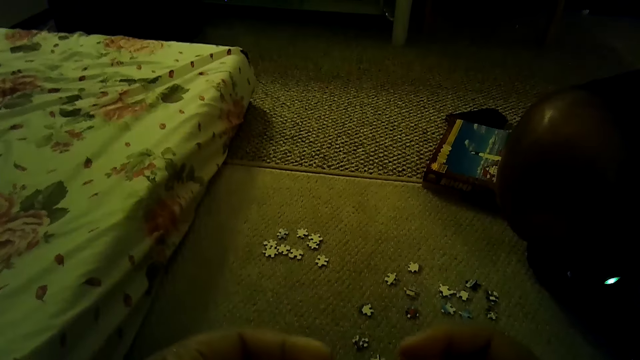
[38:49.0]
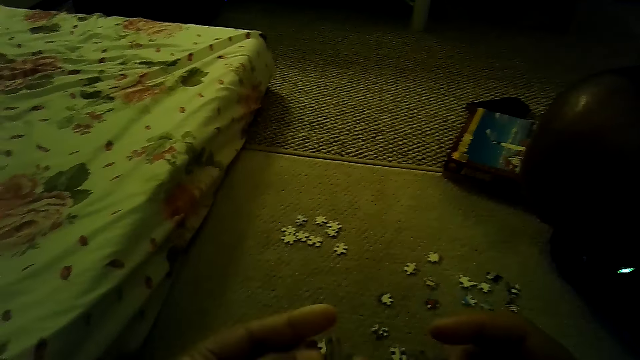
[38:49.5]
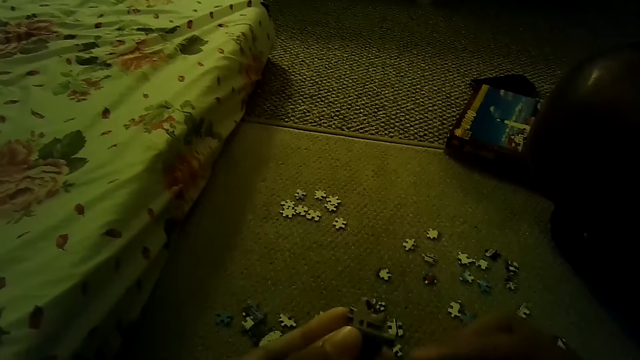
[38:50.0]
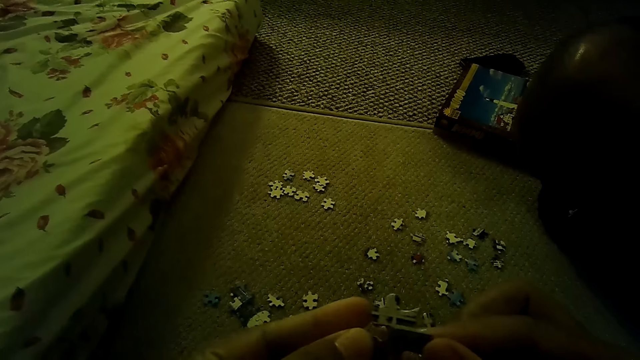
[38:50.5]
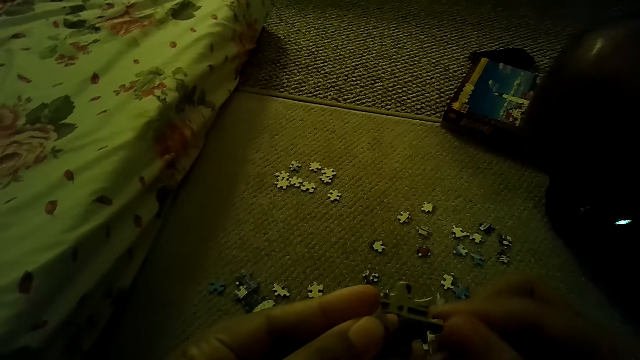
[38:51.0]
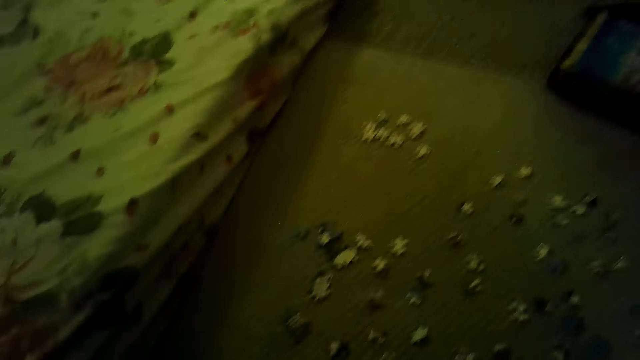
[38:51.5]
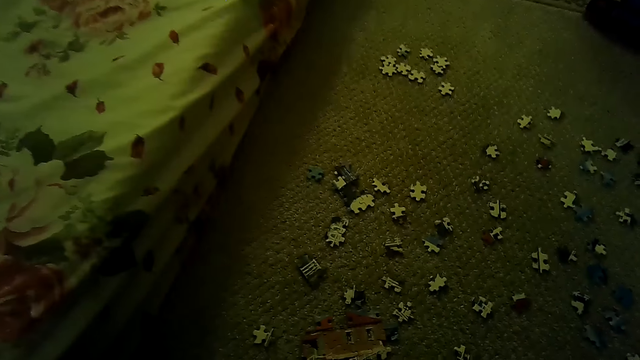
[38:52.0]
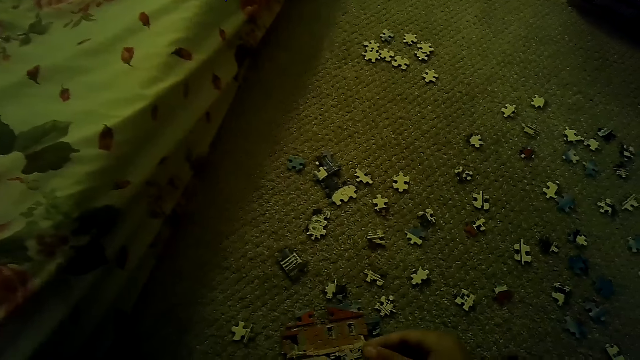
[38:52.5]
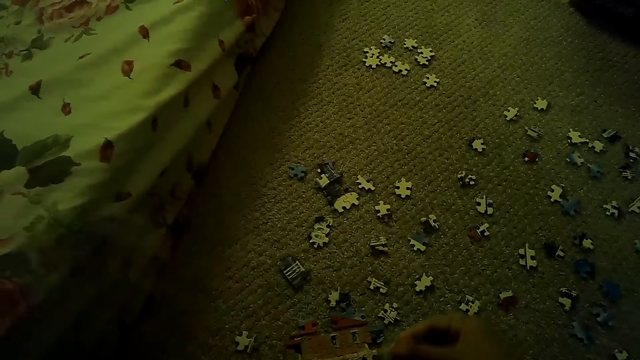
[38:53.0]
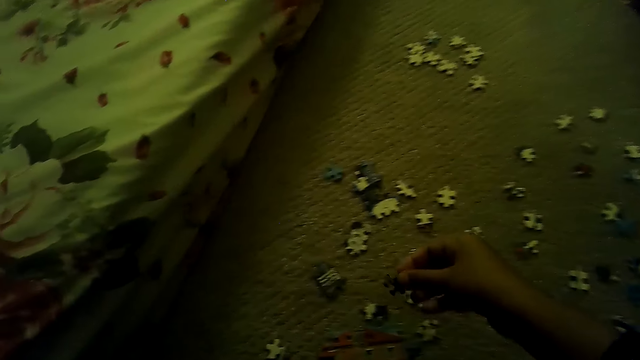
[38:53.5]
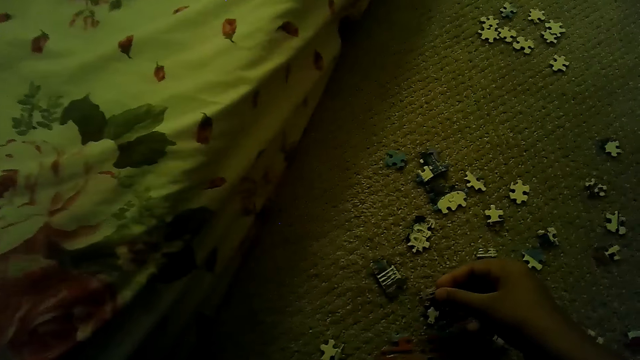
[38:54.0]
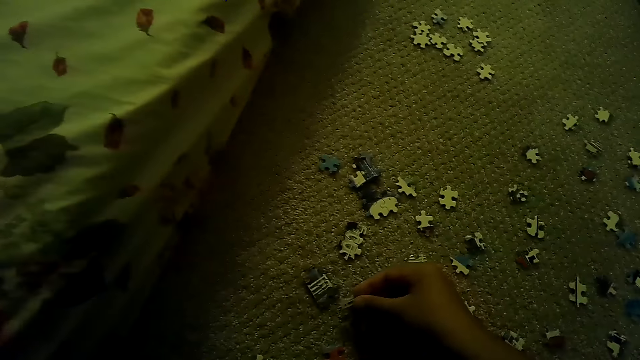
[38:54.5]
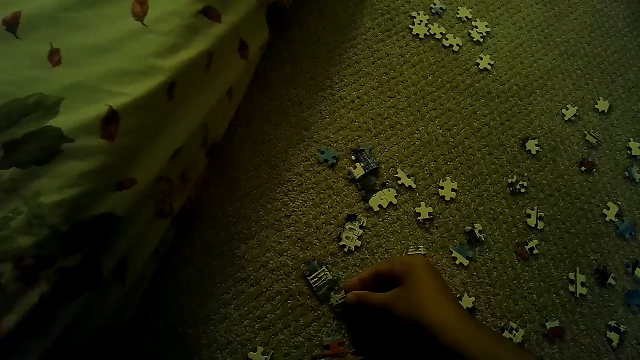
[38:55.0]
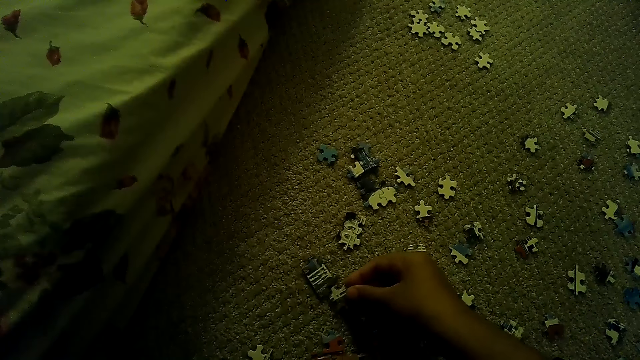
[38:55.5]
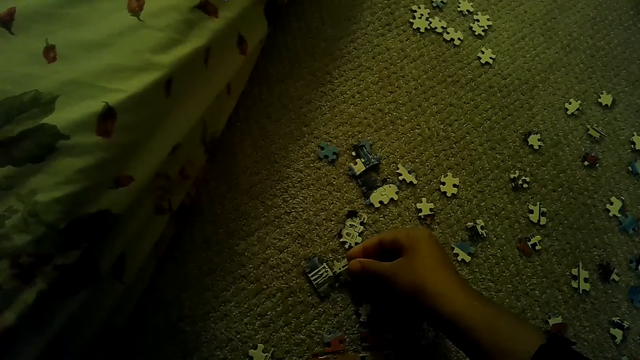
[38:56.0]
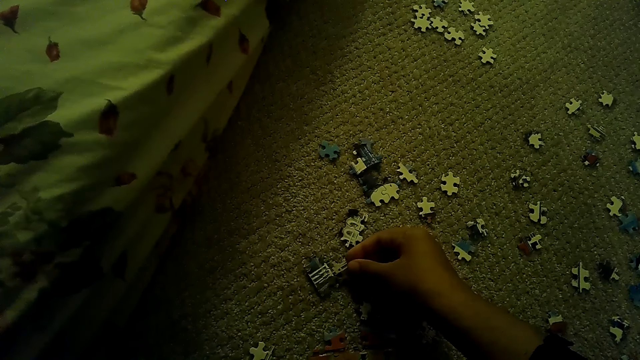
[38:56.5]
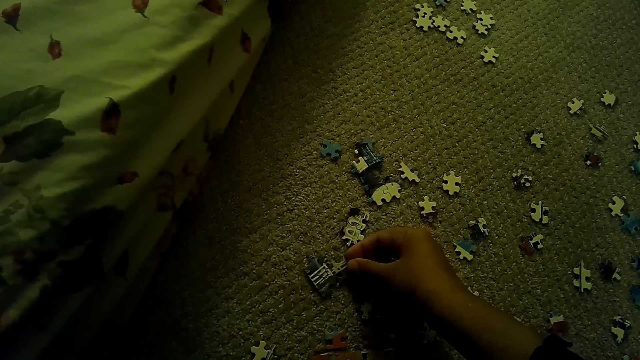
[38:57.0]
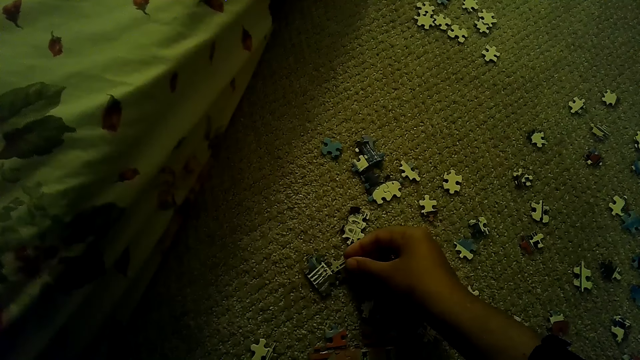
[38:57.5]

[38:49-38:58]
The camera wearer plays the jigsaw puzzle. They fix the puzzle piece.

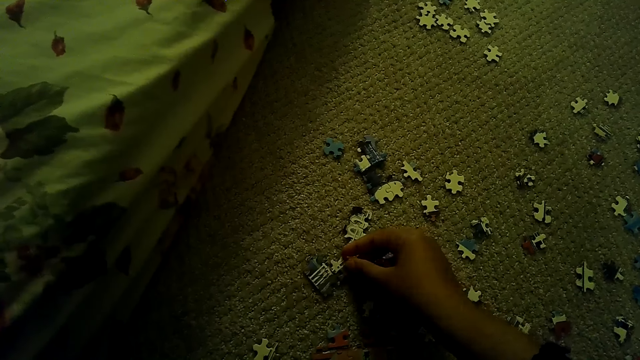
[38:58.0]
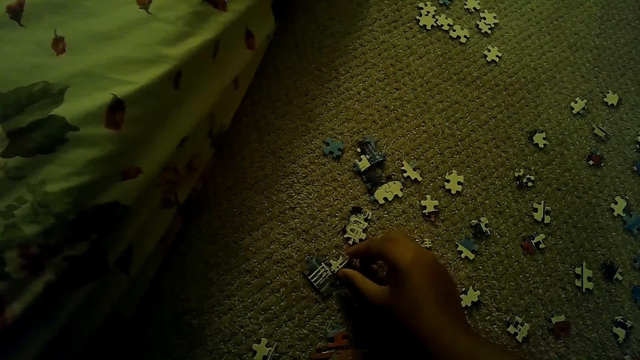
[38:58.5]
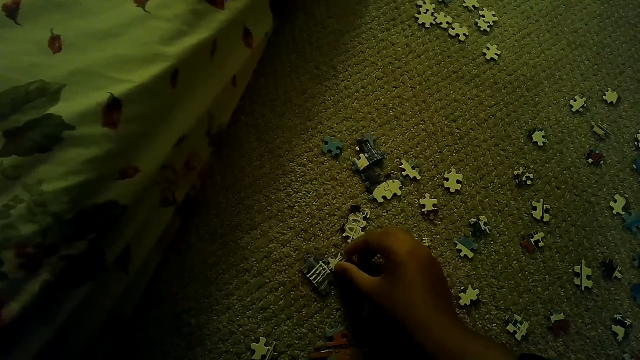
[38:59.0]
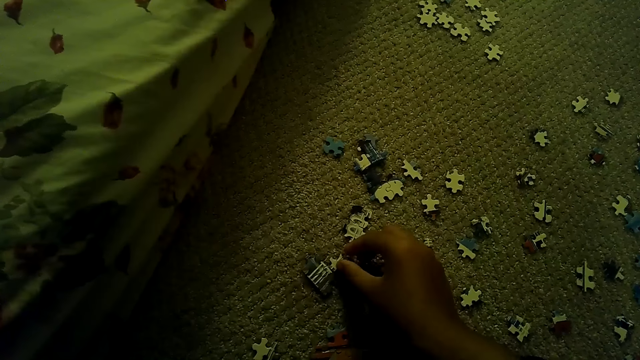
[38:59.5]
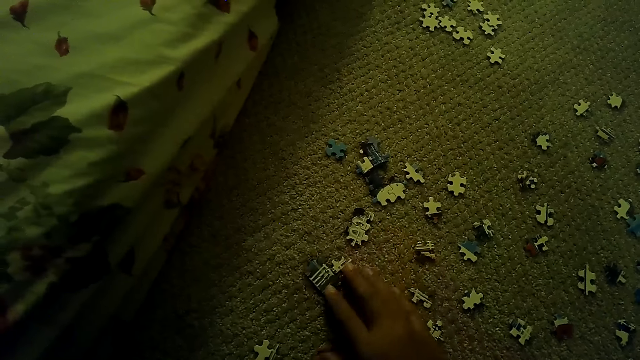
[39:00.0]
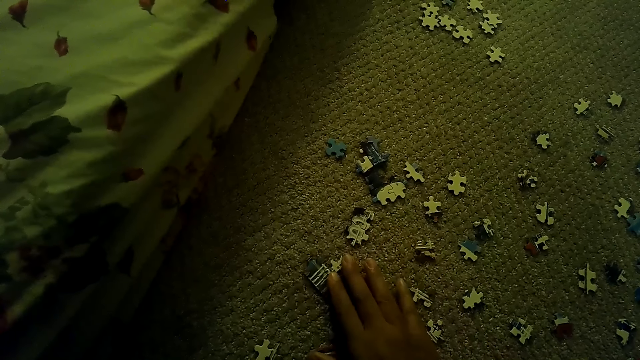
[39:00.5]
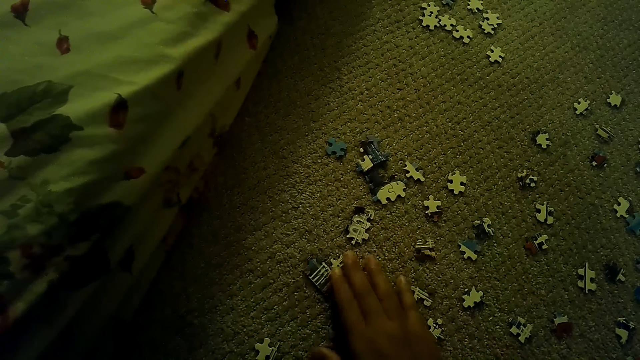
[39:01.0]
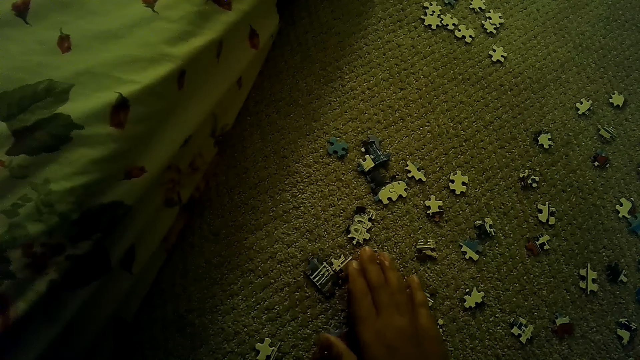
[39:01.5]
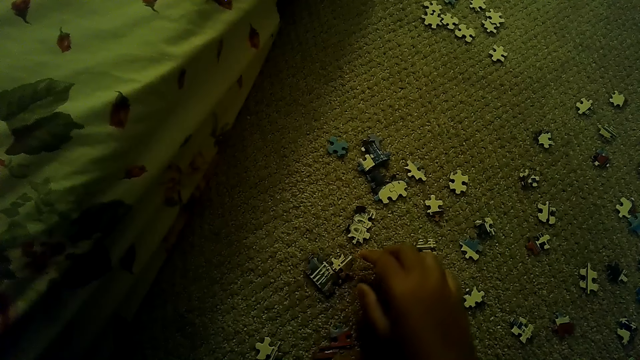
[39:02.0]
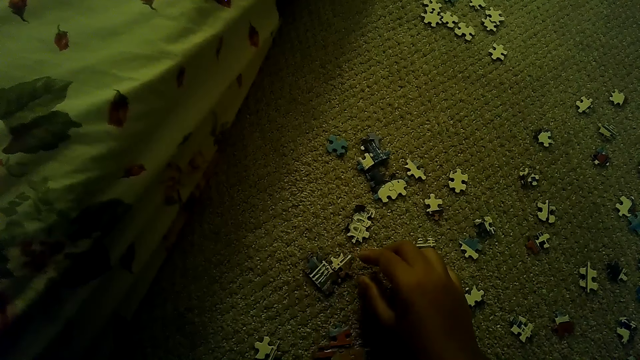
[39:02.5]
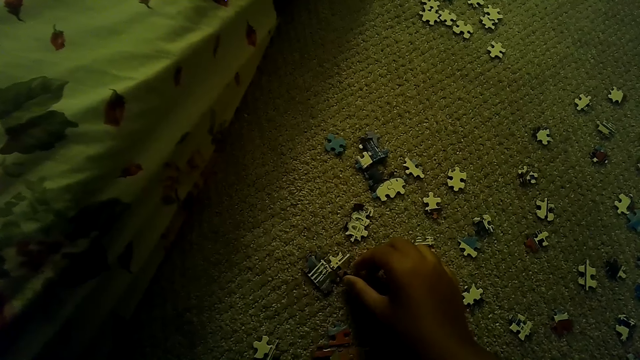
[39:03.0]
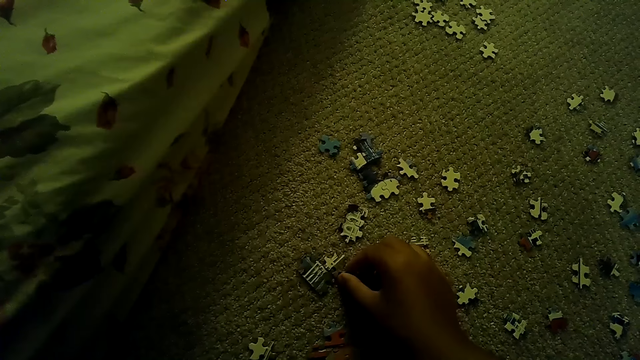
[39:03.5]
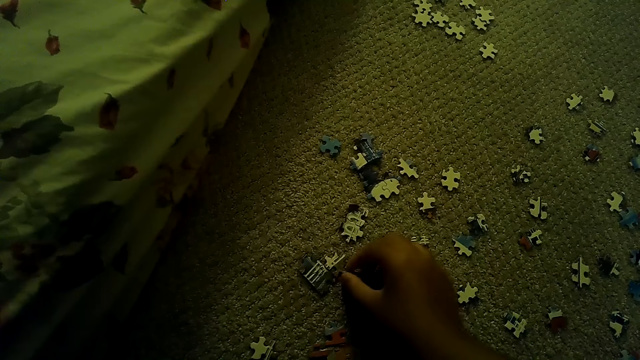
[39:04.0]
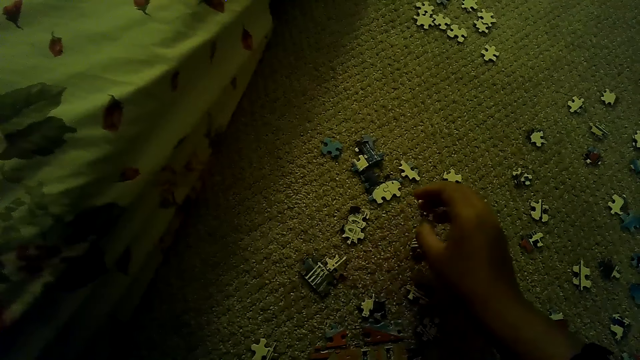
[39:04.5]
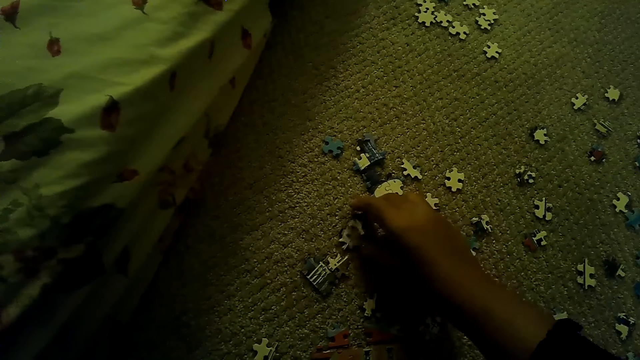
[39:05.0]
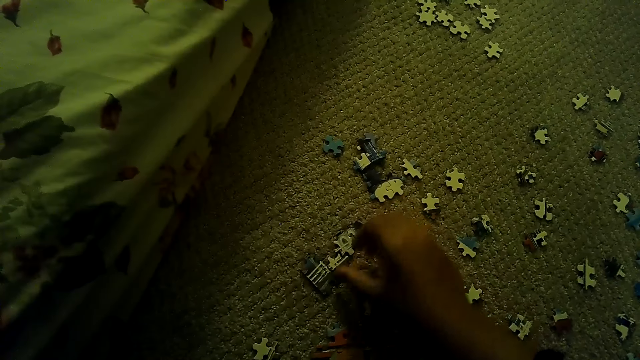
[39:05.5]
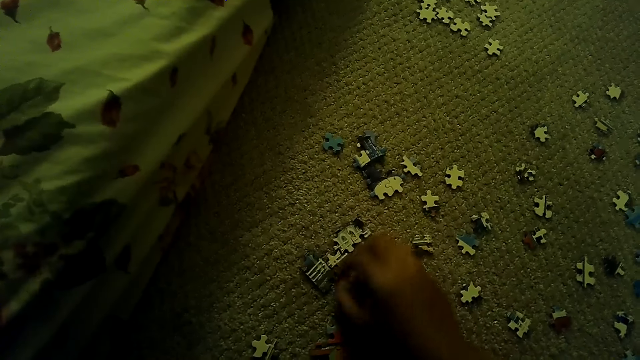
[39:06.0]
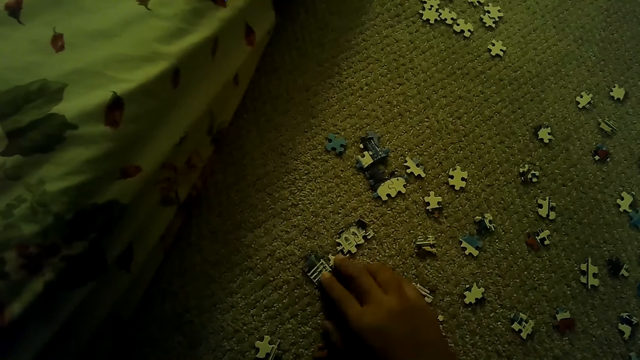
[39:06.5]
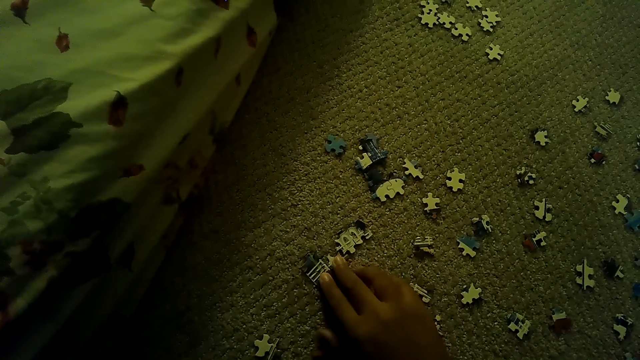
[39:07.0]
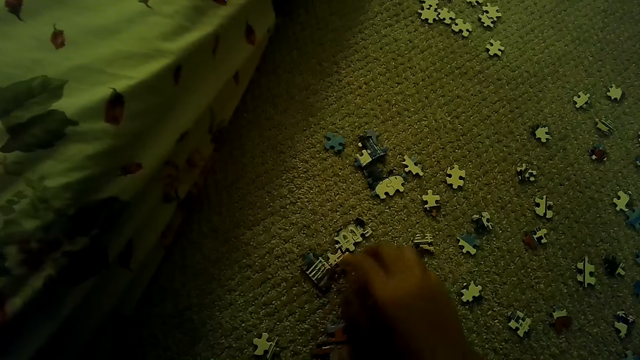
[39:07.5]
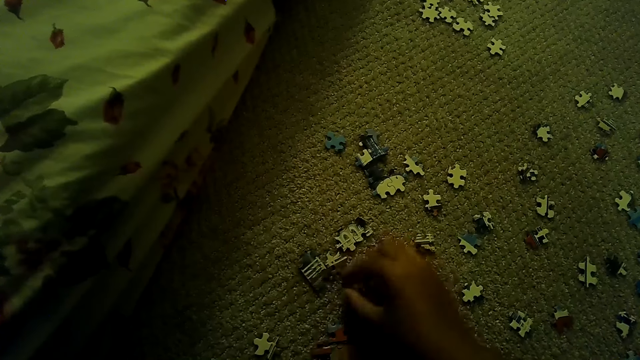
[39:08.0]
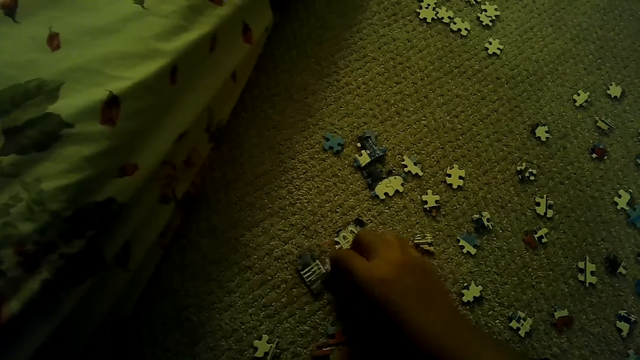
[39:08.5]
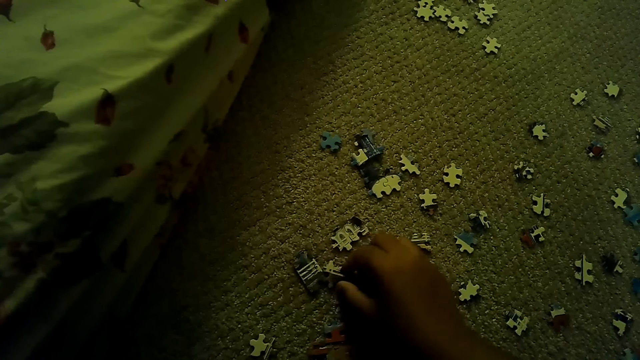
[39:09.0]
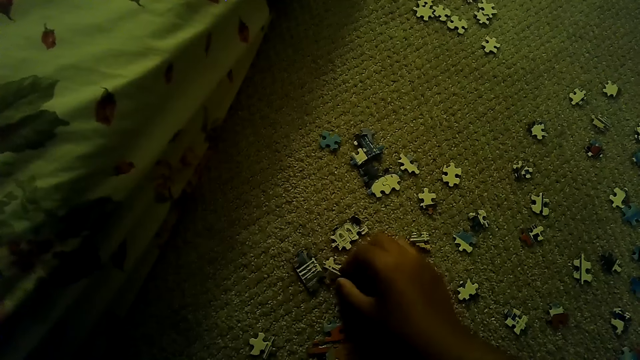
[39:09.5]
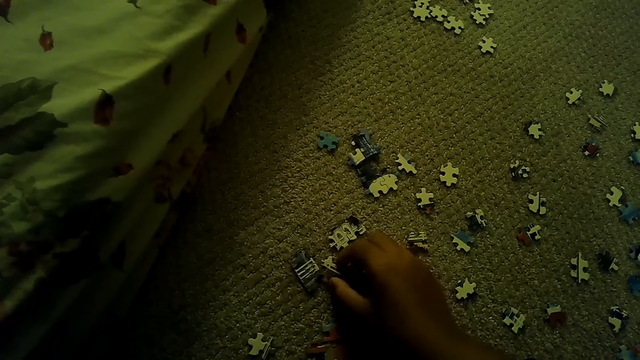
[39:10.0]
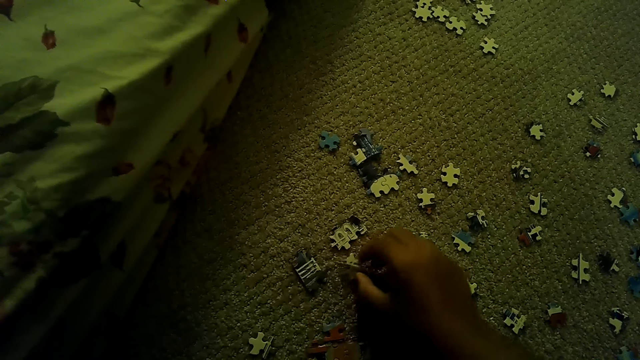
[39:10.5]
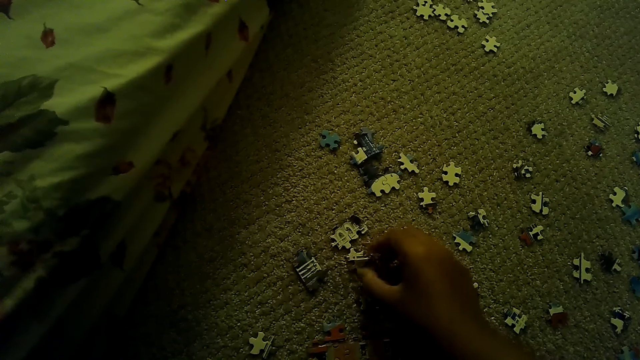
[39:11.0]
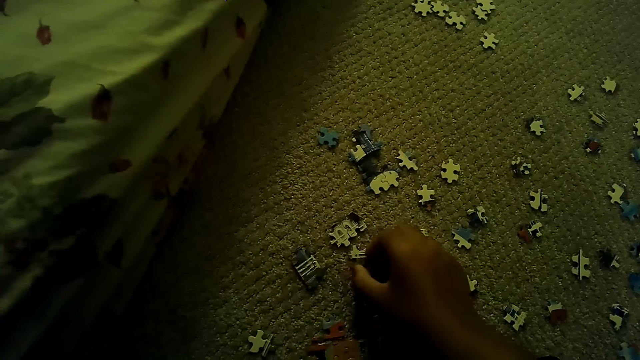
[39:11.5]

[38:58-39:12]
The camera wearer holds the puzzle. They fix the puzzle piece and move the puzzle.
